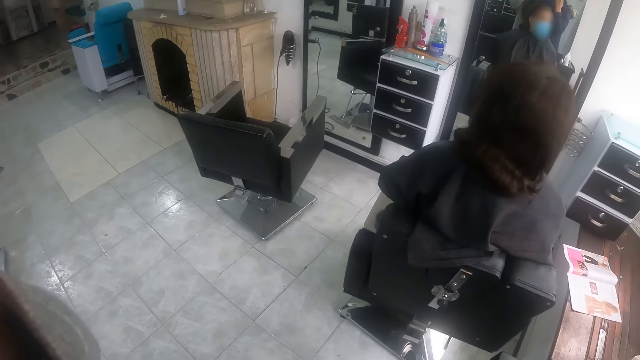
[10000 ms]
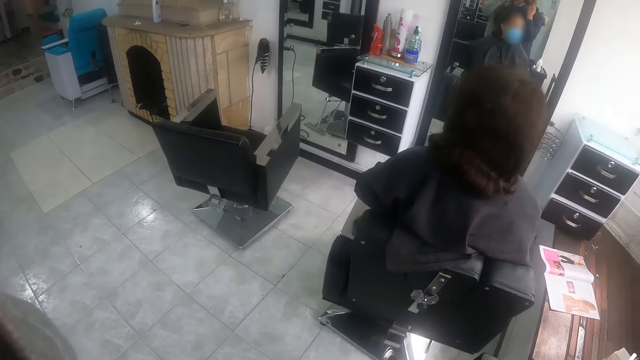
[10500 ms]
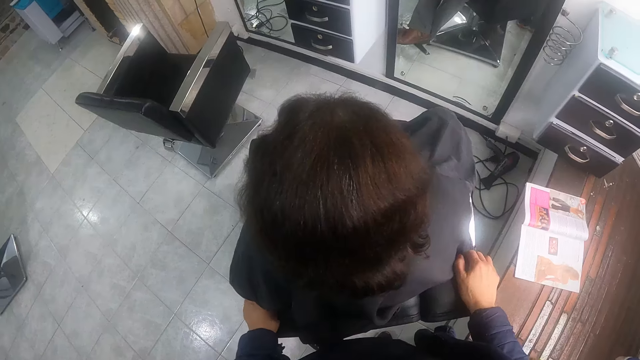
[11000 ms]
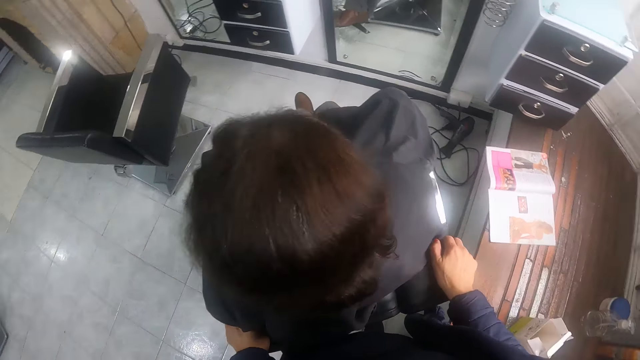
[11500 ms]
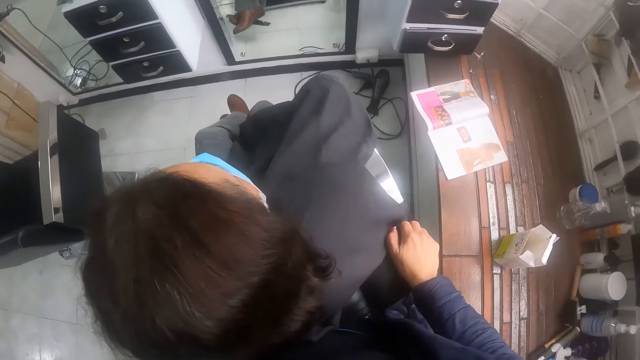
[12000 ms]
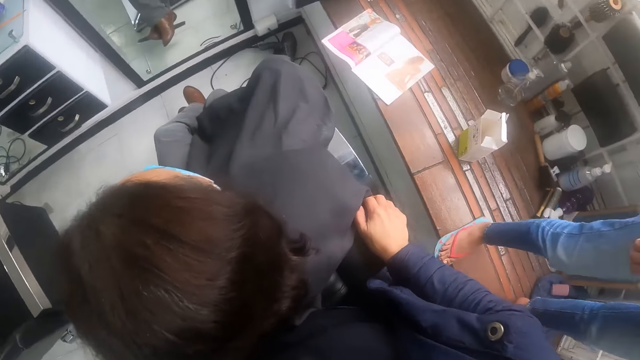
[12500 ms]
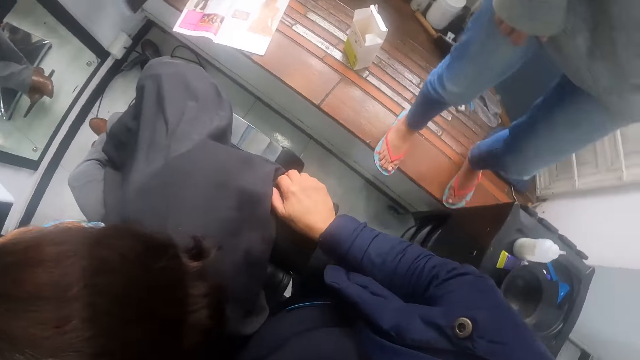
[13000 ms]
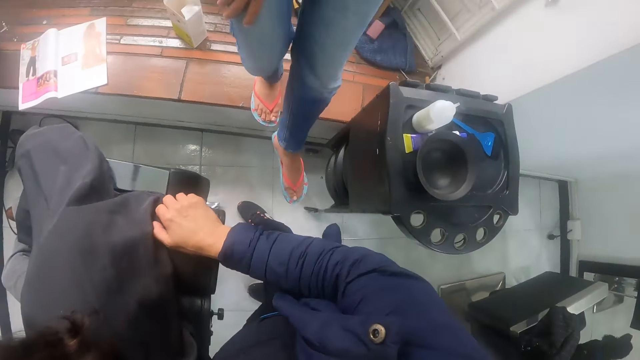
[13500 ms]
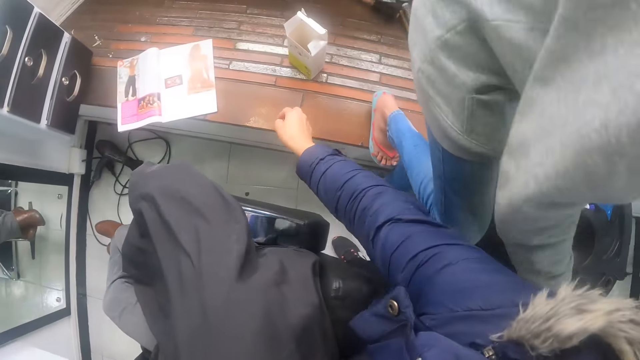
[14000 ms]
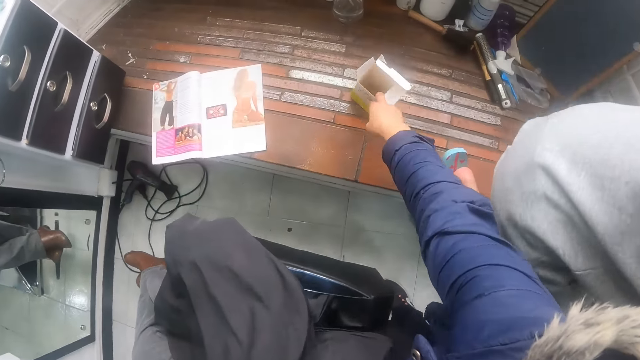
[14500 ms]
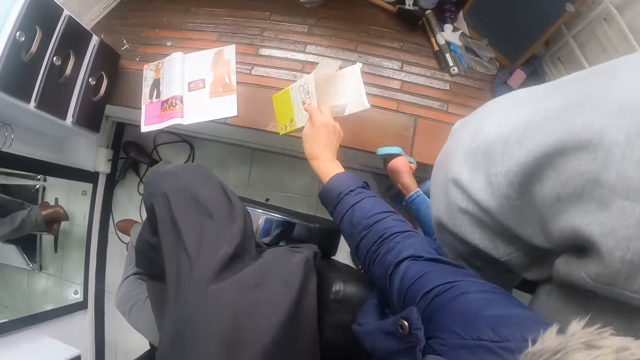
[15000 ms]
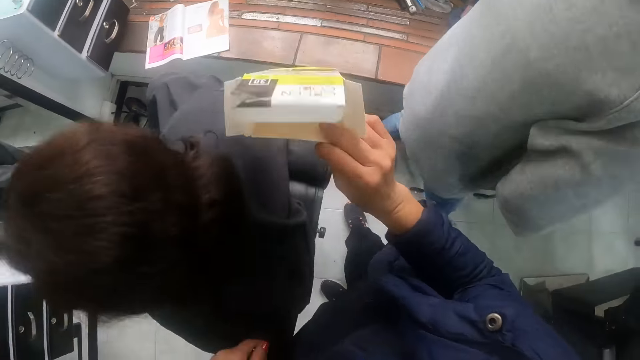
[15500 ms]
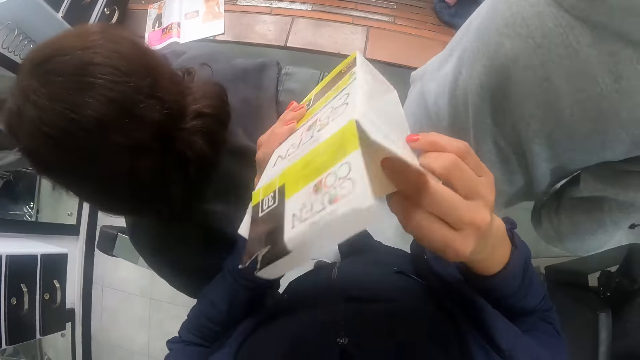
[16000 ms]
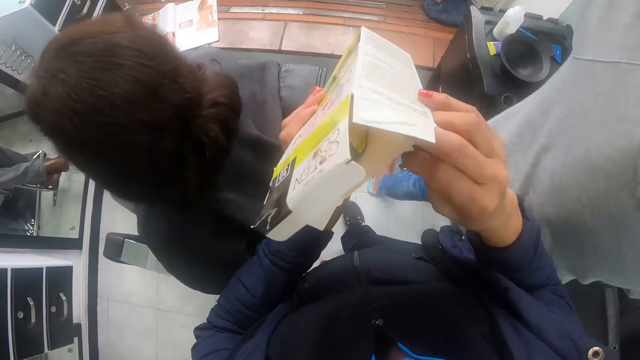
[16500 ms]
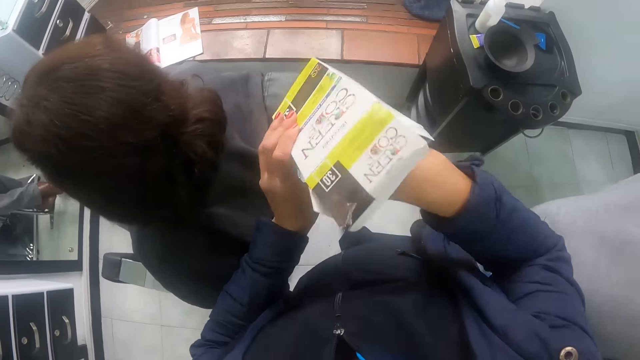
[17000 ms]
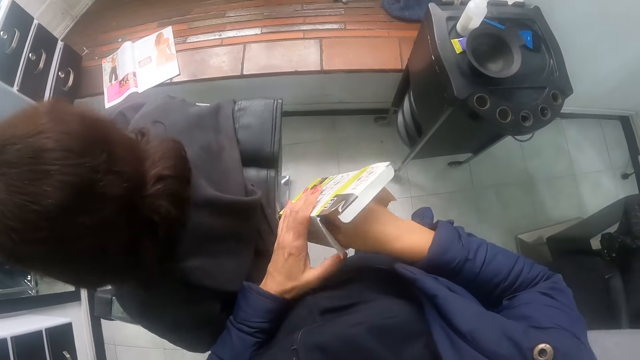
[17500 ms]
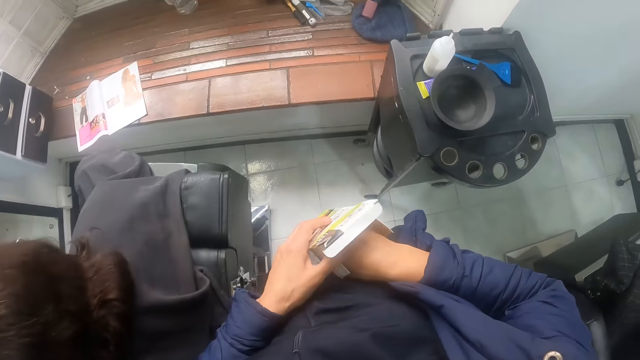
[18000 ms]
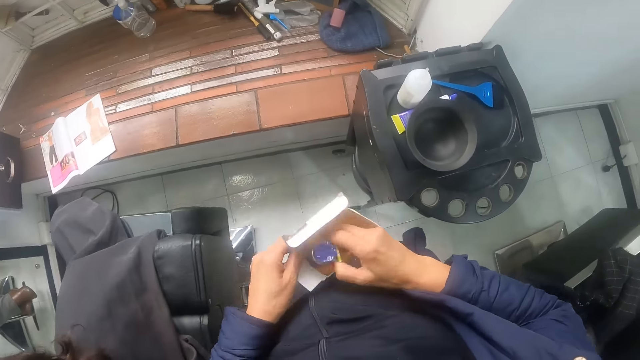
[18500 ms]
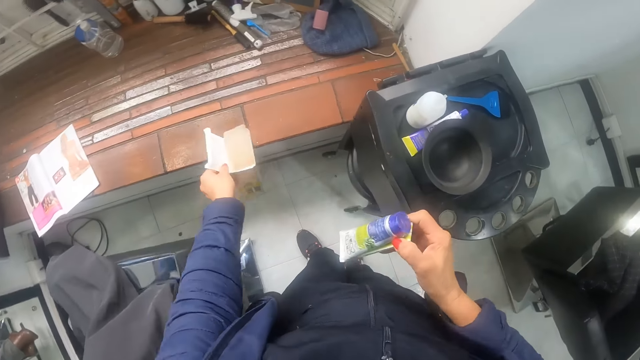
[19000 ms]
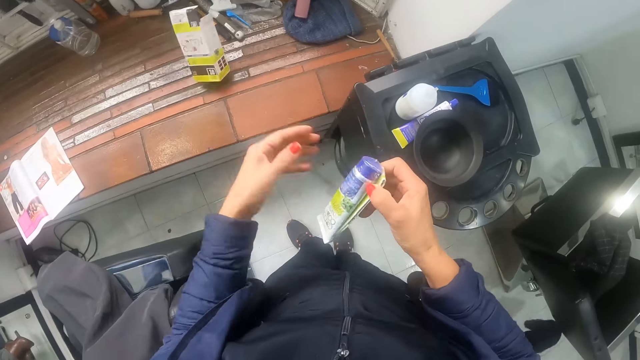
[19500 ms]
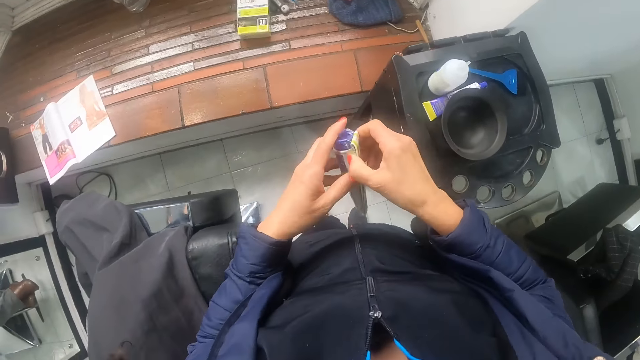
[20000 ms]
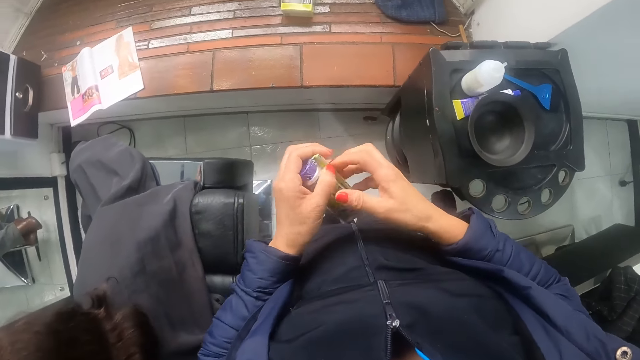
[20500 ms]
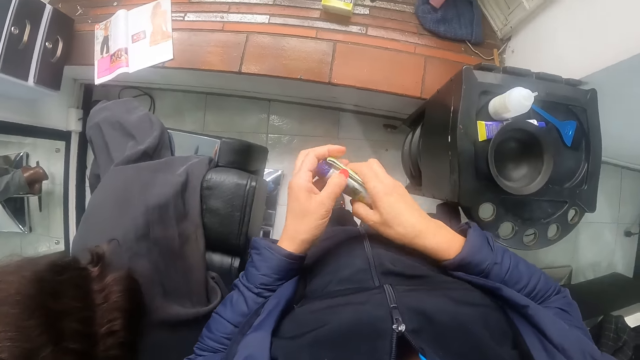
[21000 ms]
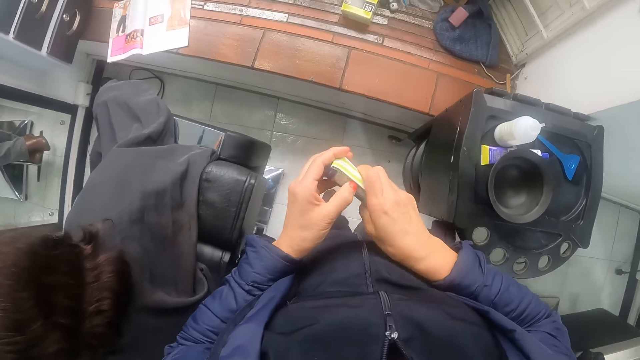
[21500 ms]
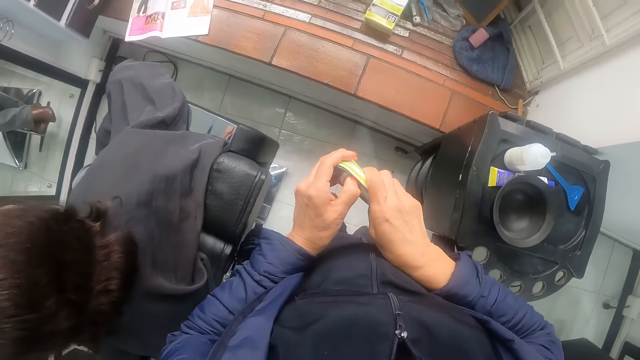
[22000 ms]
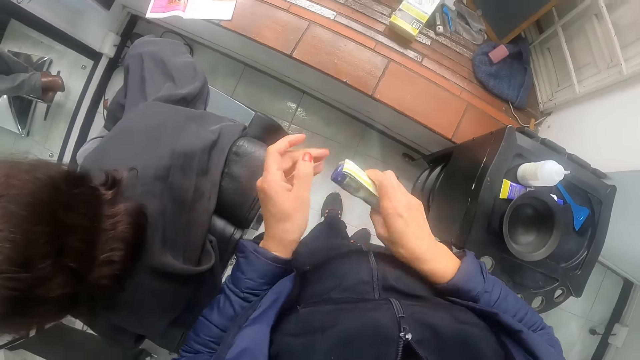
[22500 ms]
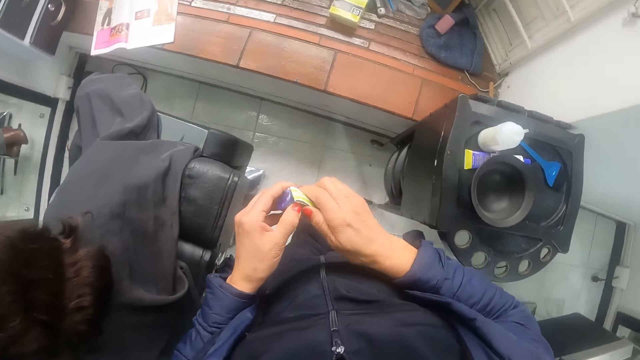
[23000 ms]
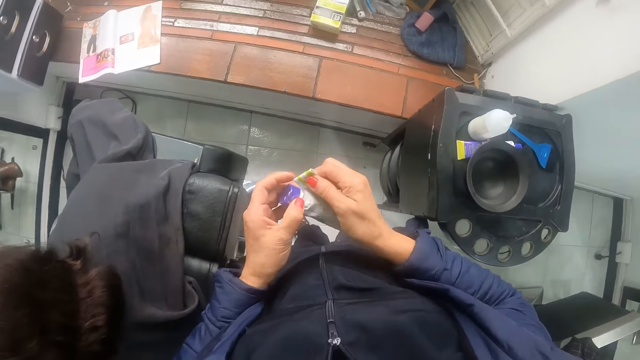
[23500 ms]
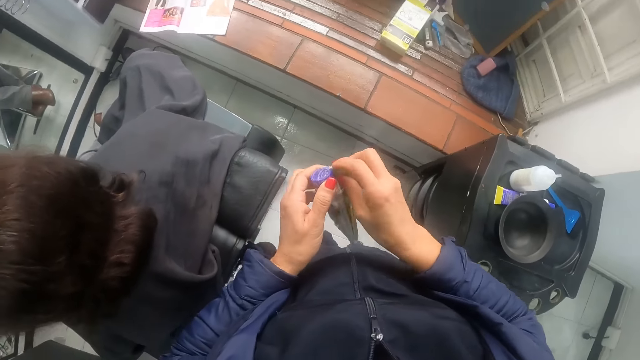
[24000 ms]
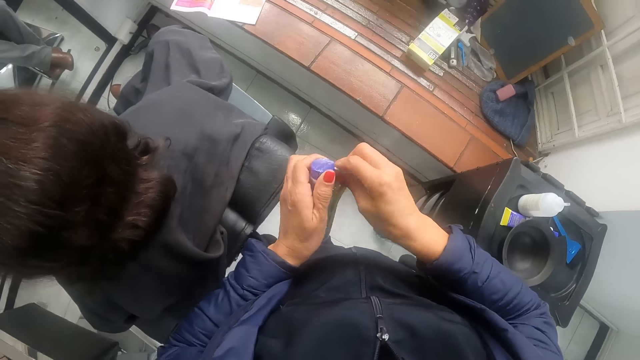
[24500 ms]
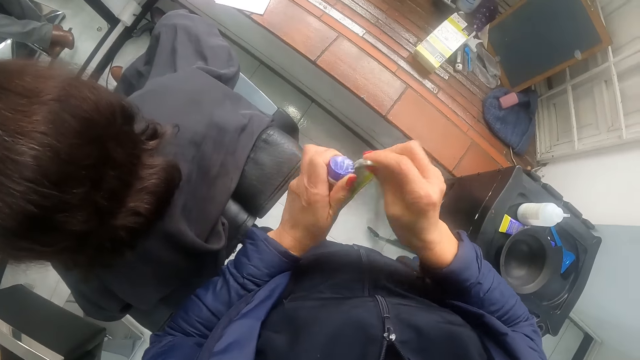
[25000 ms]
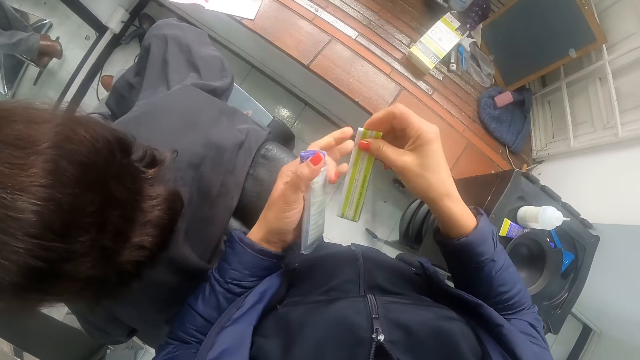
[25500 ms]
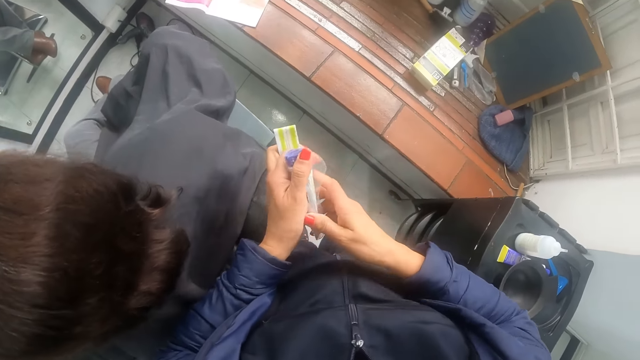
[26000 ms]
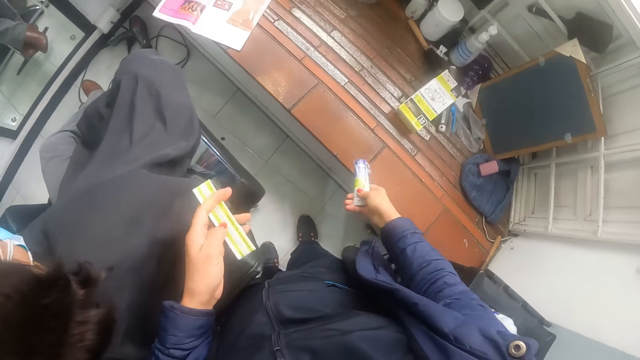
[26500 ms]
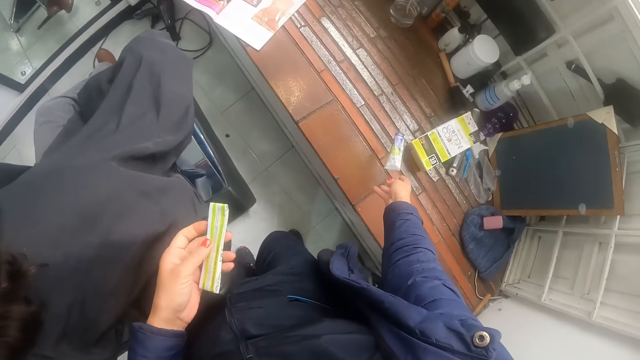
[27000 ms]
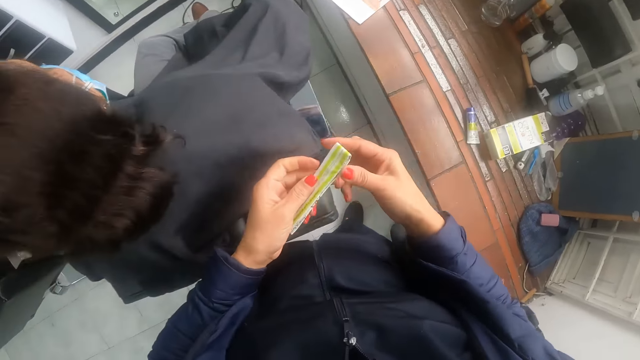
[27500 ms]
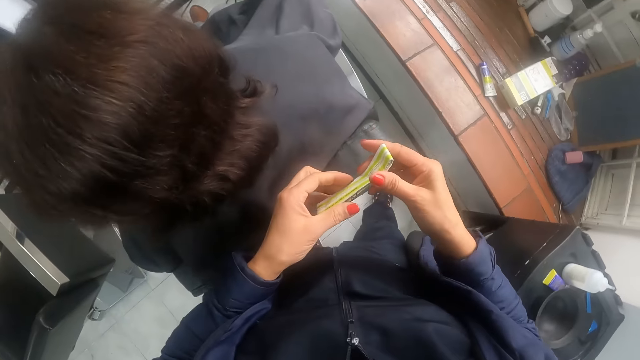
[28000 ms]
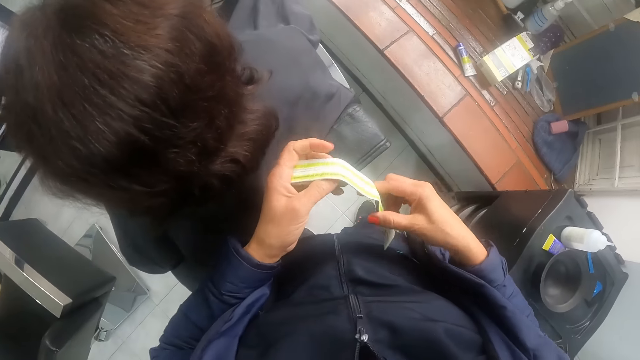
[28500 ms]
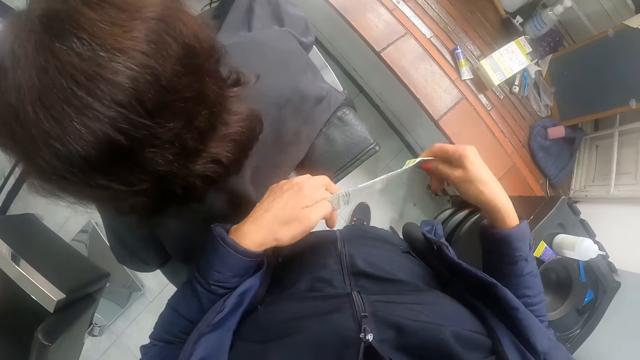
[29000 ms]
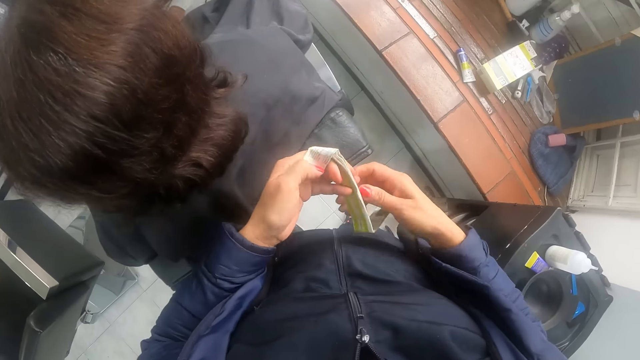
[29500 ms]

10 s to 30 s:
The camera wearer moves the woman's chair with both hands. A man walks into the salon. The camera wearer picks up a carton box at the entrance of the salon with her right hand. She picks a tube pack out of the carton box with her right hand. She drops the carton box on the floor with her left hand. She opens the tube pack with her hands. She removes a paper from the tube pack with her right hand. She passes the paper in her right hand to her left hand. She picks the tube pack in her left hand with her right hand to the floor in the salon. She puts the tube on the table. She opens the paper in her left hand with both hands.
